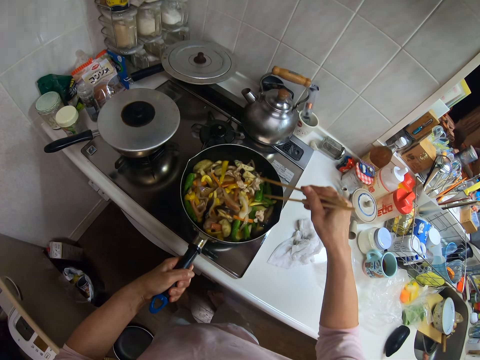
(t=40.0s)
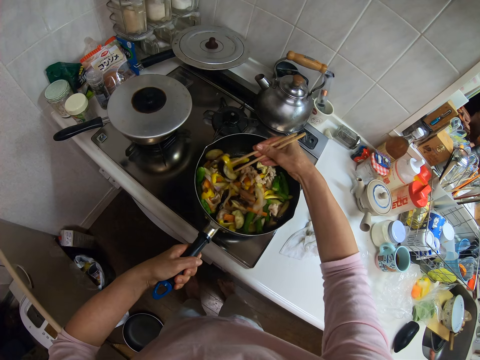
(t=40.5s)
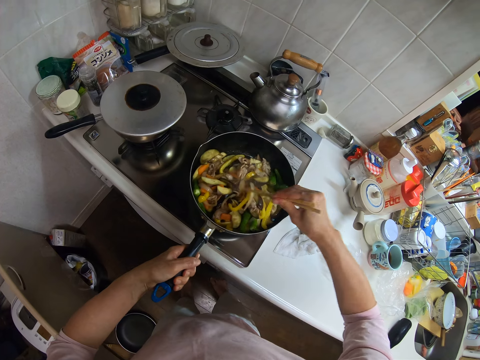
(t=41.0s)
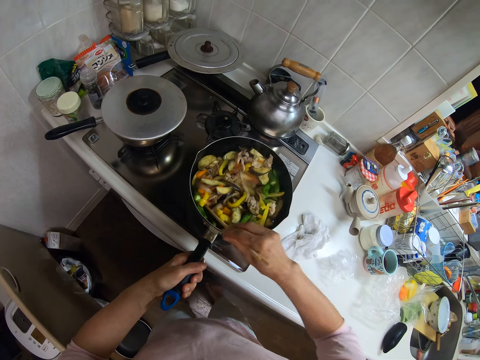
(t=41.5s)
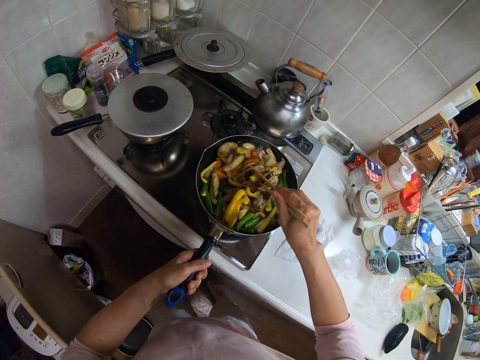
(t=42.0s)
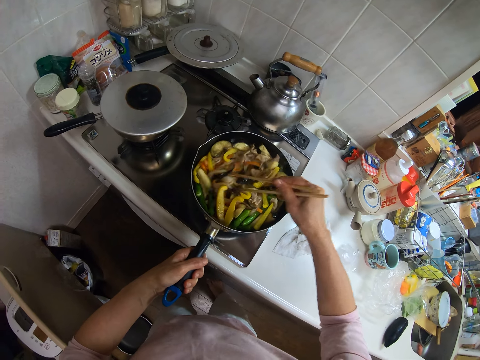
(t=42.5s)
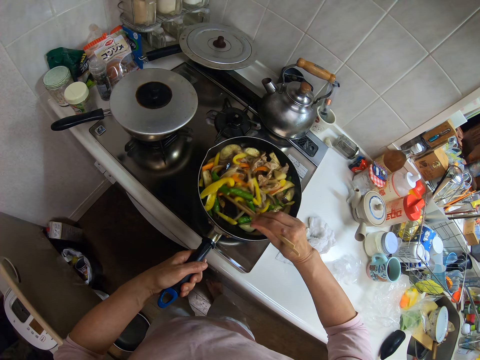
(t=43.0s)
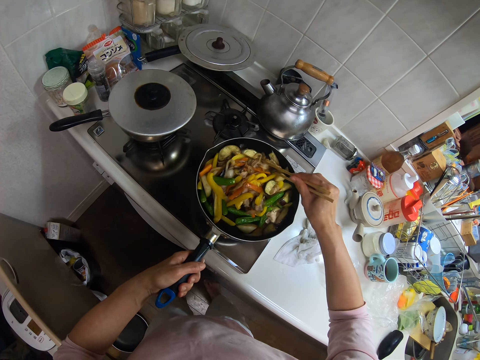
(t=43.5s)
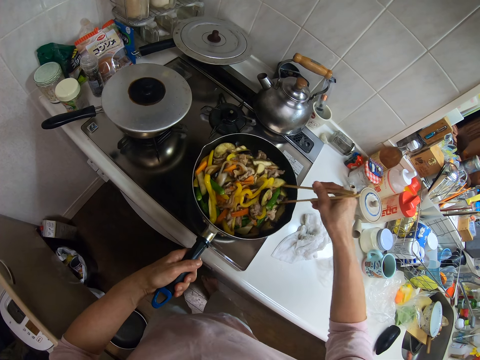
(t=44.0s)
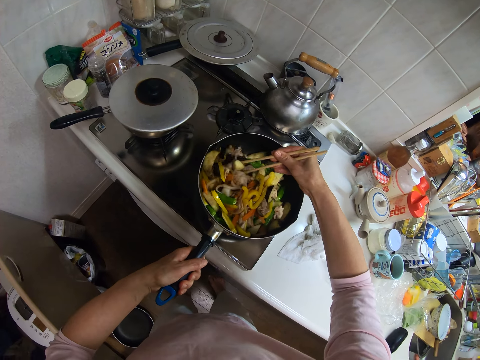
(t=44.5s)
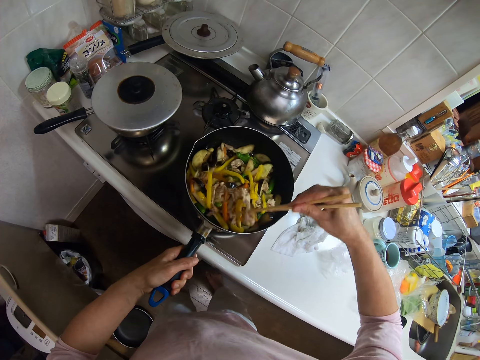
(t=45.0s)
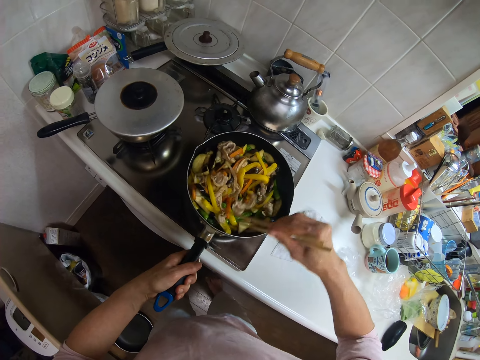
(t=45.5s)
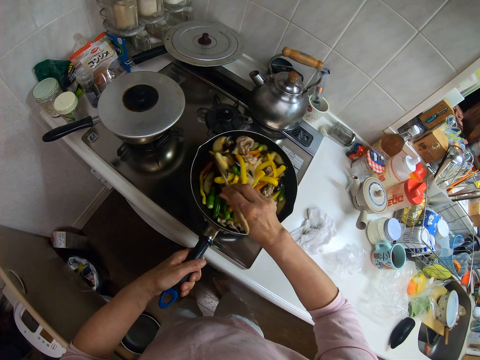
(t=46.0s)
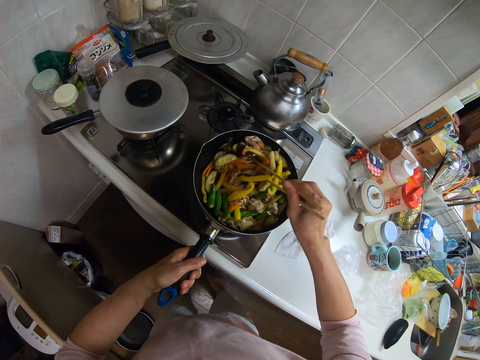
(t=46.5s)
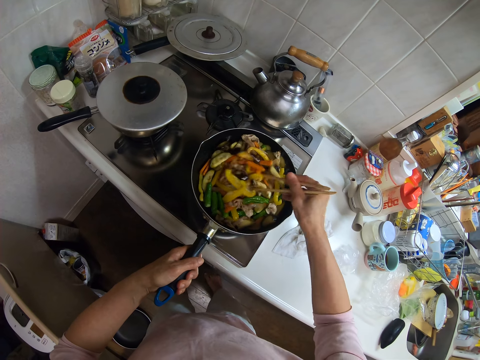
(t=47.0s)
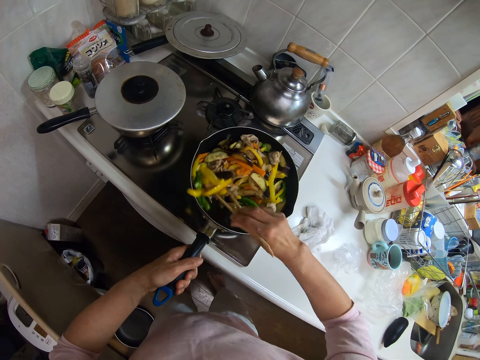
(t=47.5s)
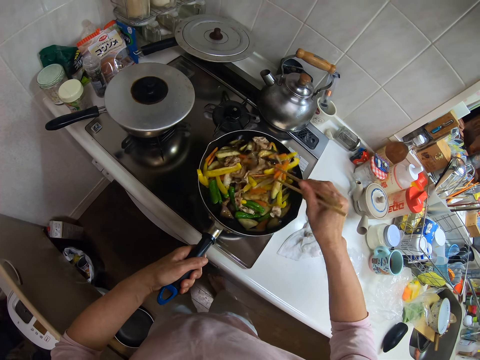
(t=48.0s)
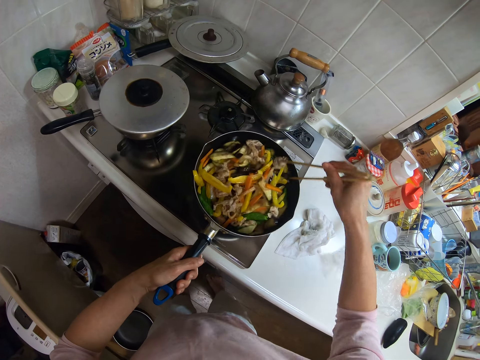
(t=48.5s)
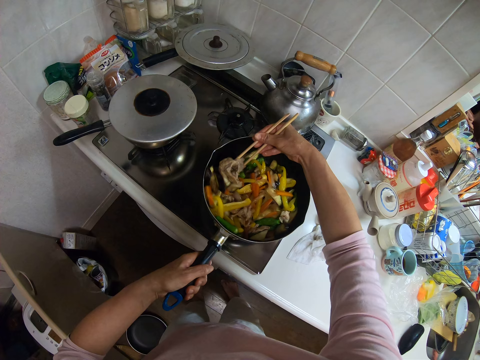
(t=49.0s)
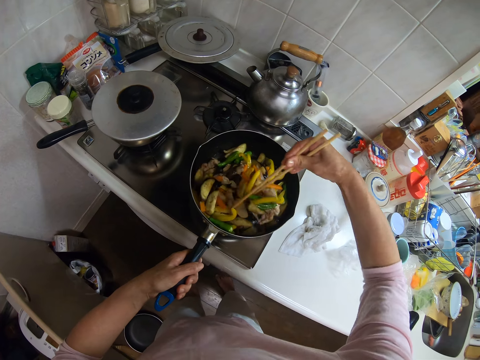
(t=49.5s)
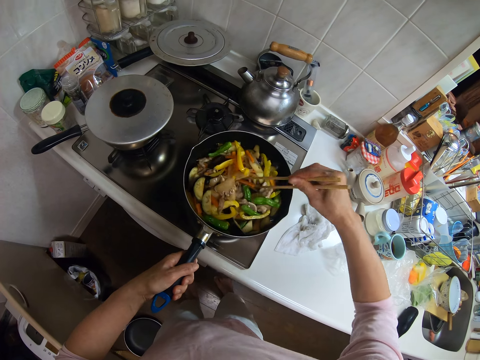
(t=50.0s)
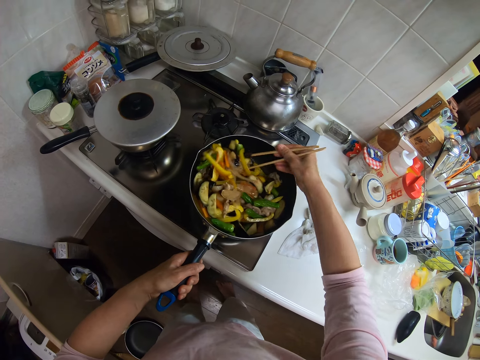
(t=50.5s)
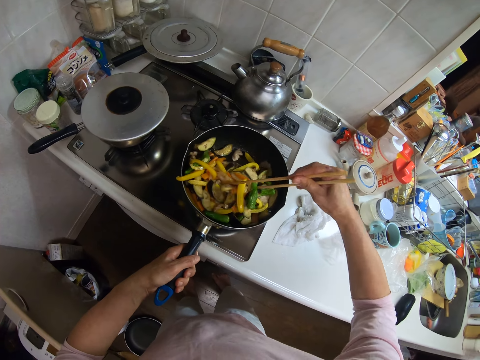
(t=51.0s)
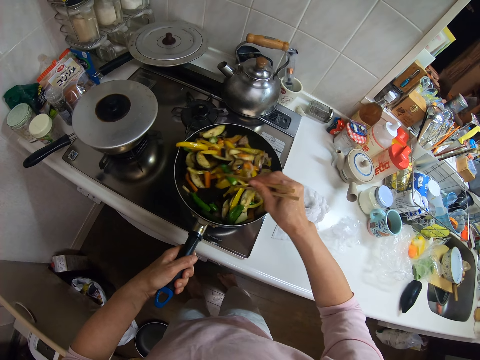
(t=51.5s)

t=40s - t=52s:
The camera wearer shakes the frying pan with the handle. They stir the fries in the frying pan with the chopsticks.

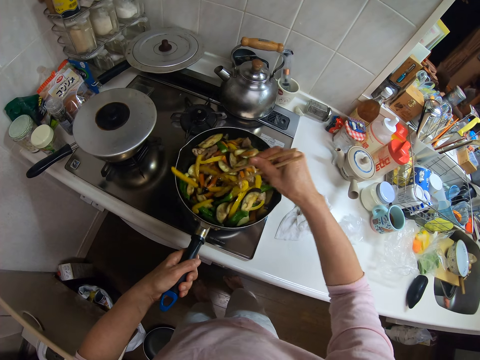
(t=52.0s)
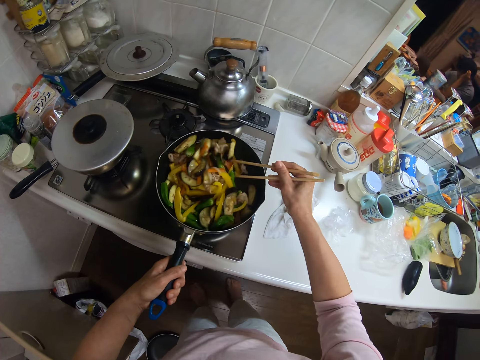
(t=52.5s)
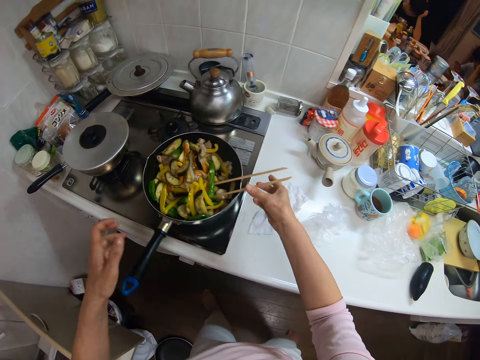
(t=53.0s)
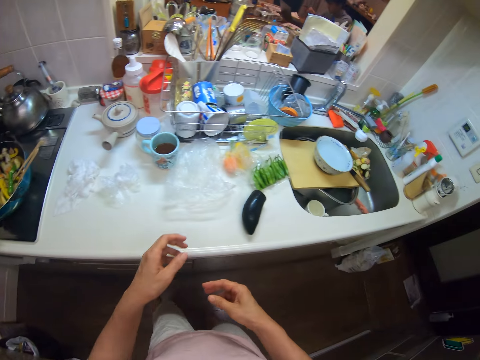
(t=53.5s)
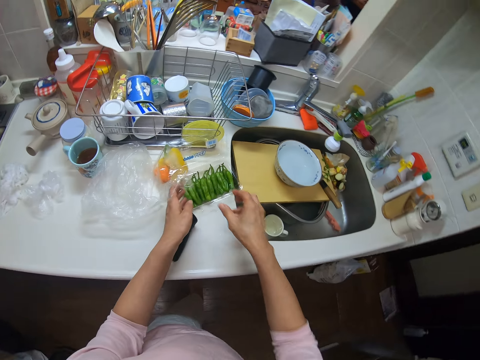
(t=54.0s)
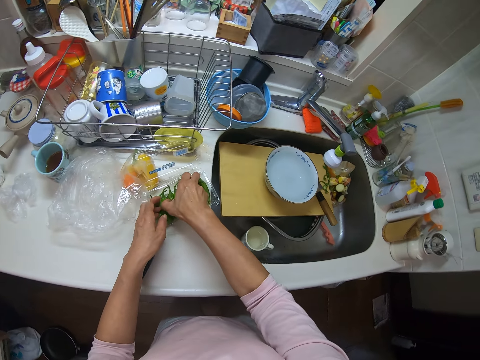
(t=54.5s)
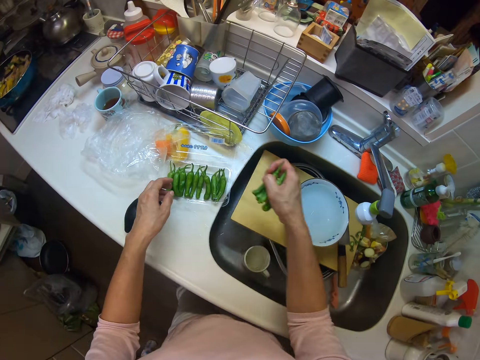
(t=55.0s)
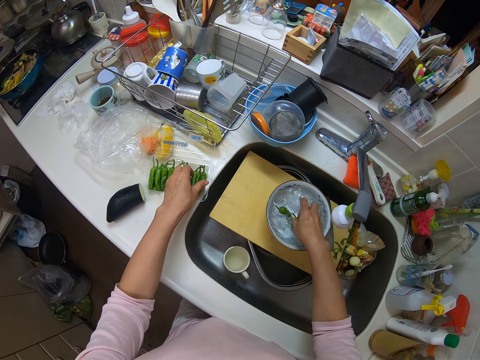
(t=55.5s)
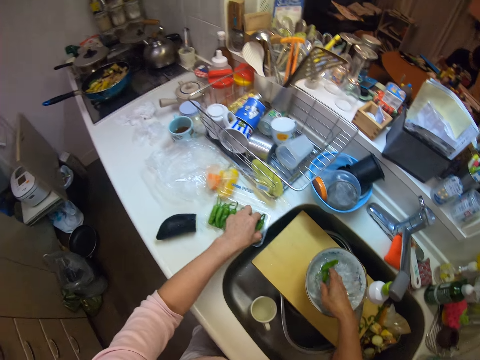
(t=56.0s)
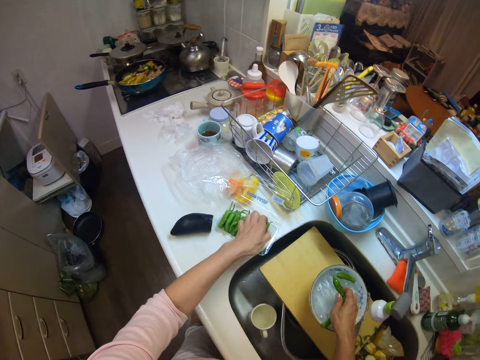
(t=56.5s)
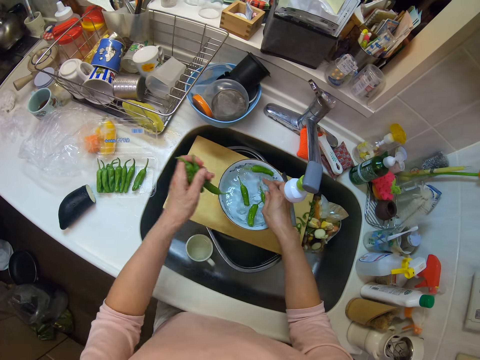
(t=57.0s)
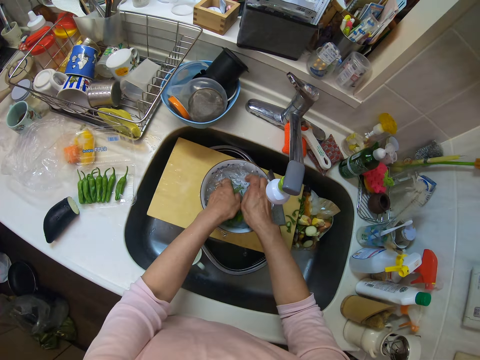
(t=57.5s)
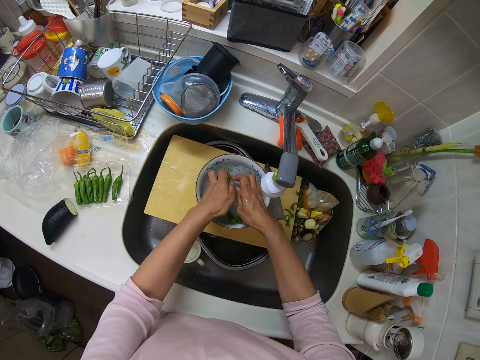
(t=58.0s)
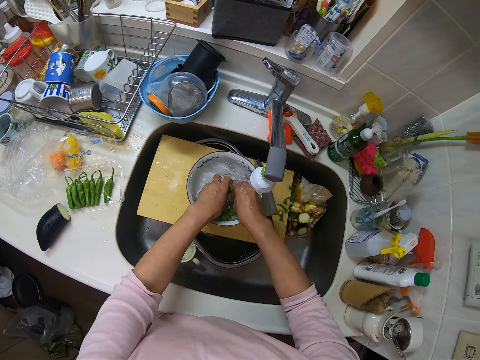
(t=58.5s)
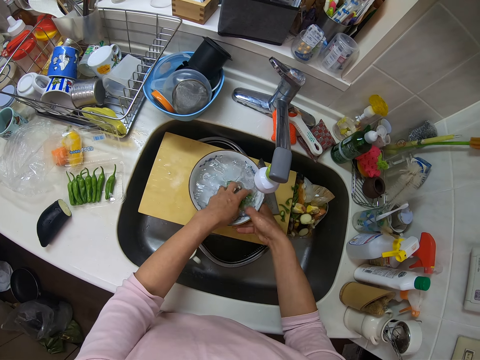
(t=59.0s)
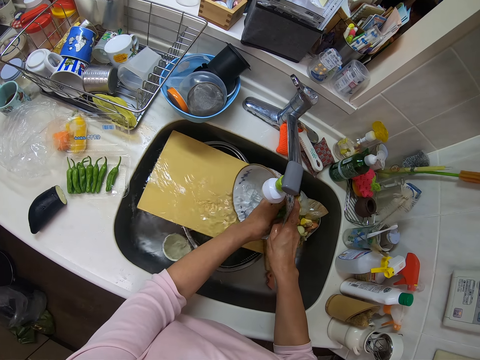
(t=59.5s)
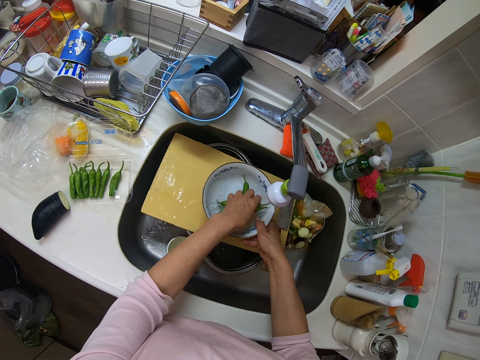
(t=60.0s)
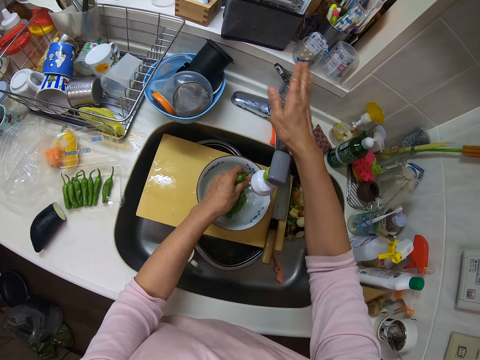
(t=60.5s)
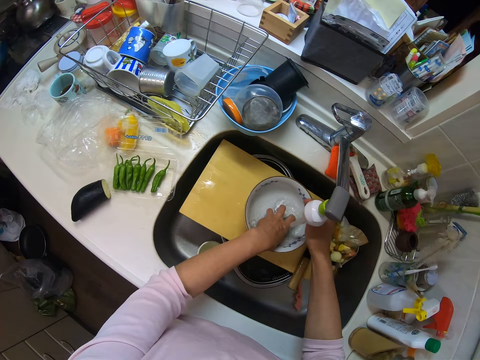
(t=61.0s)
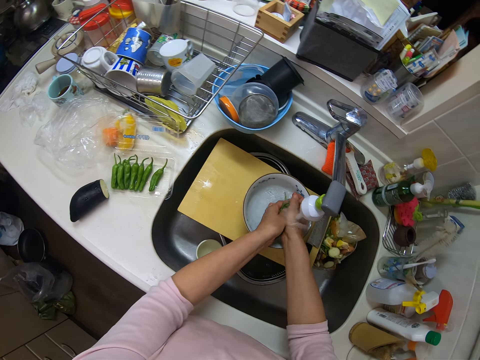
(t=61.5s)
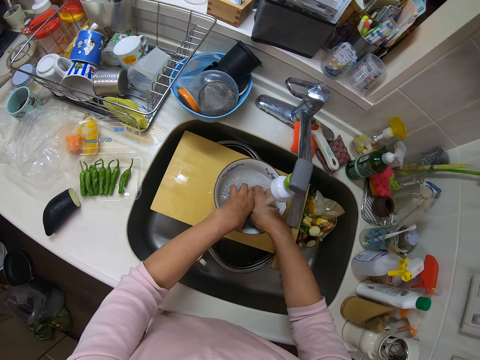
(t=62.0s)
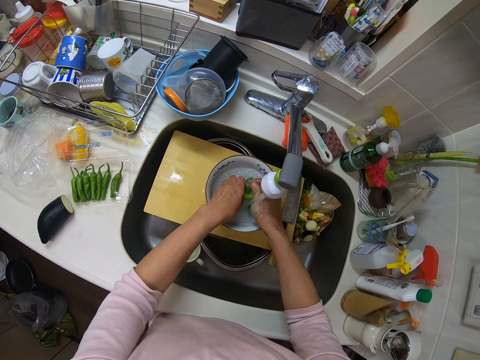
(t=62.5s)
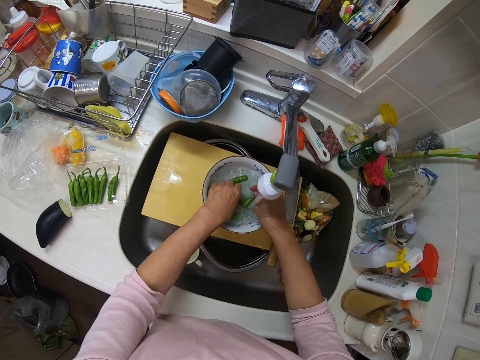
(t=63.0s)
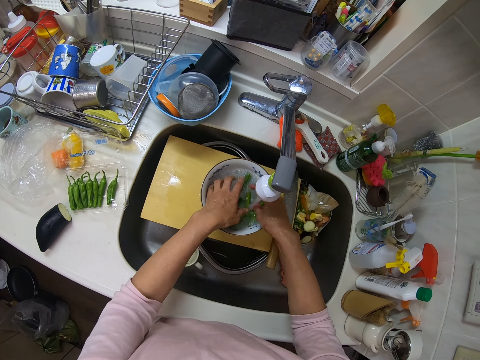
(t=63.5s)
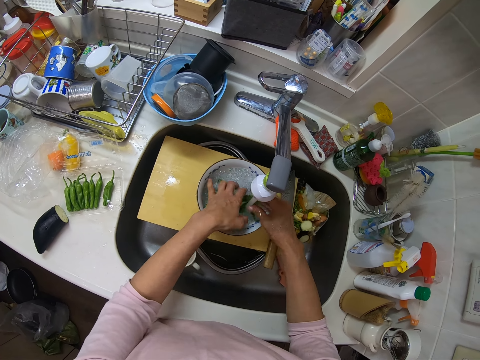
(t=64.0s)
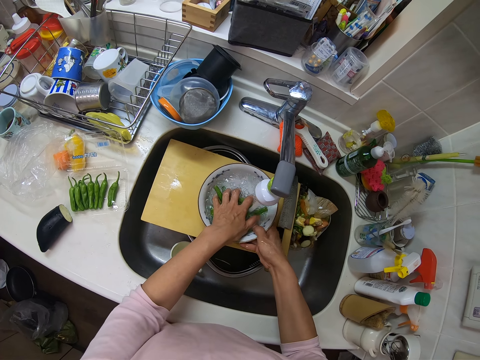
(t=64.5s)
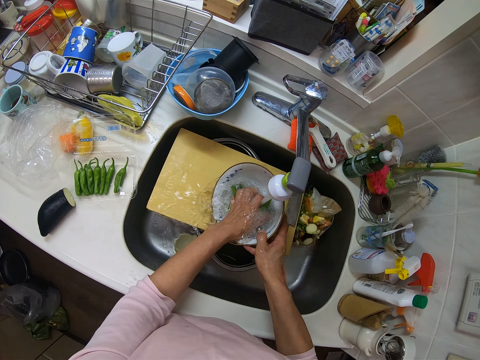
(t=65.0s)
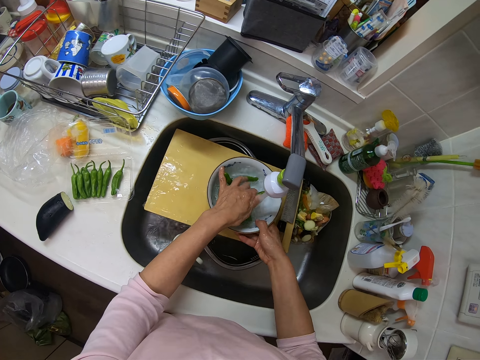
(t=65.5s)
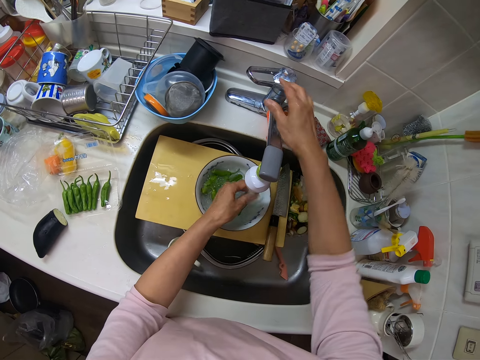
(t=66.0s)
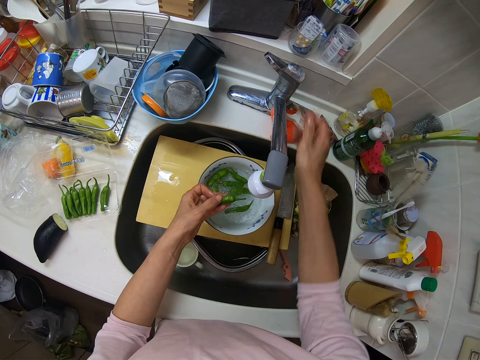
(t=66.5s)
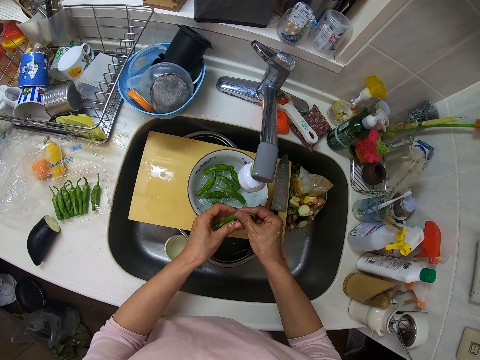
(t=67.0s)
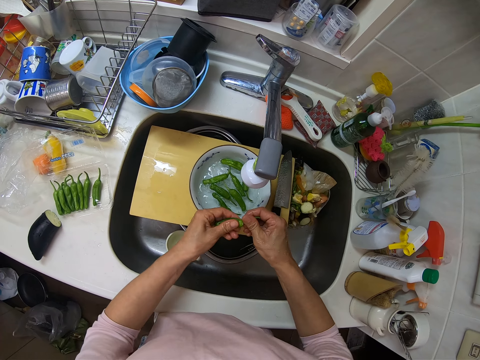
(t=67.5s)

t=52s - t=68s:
The camera wearer drops the chopsticks on the frying pan. They take some green peppers from a pack on the slab and put them into the water in the bowl on the chopping board. They take more green peppers from the pack and put the peppers into the water in the bowl. They rinse the pepper. They pour the water in the bowl into the sink. They open the tap. They rinse the peppers under the tap in the bowl. They pour the water in the bowl into the sink. They get more water into the bowl. They put off the tap. They remove the heads of something.
